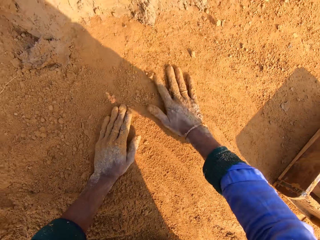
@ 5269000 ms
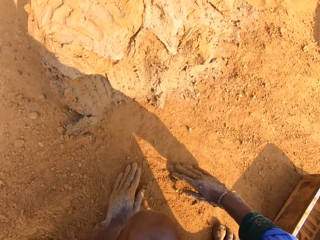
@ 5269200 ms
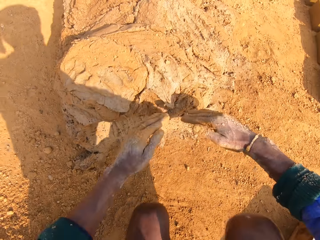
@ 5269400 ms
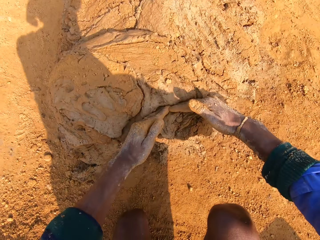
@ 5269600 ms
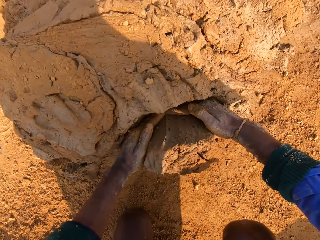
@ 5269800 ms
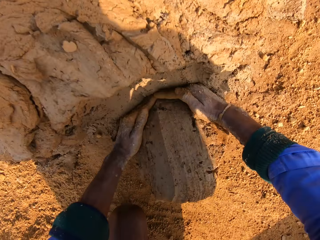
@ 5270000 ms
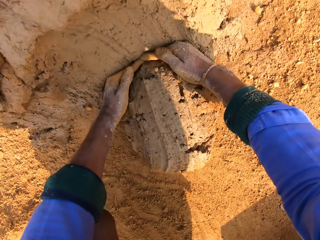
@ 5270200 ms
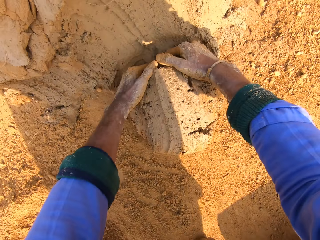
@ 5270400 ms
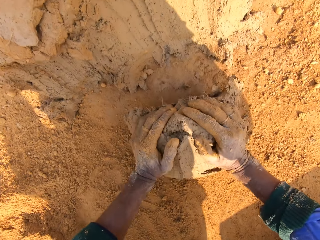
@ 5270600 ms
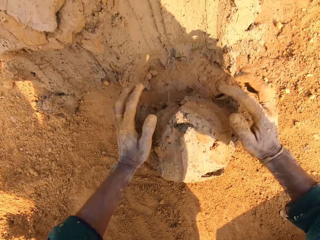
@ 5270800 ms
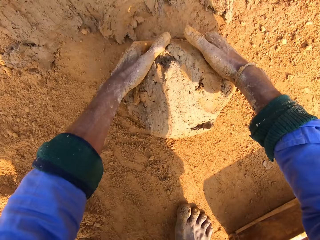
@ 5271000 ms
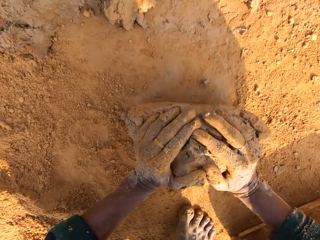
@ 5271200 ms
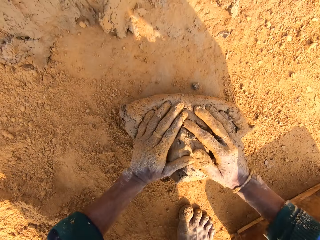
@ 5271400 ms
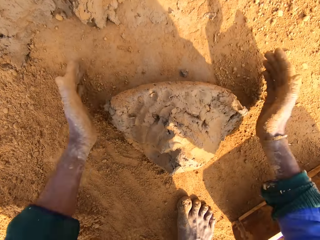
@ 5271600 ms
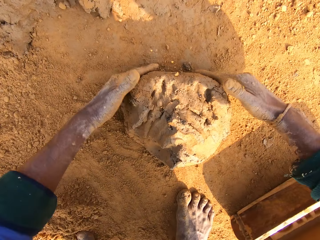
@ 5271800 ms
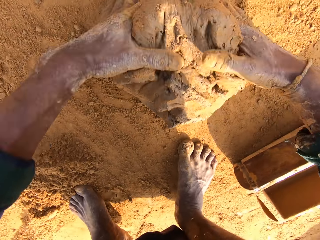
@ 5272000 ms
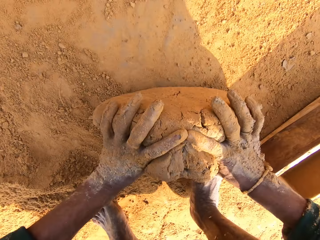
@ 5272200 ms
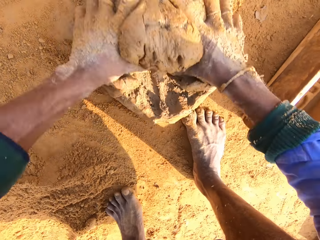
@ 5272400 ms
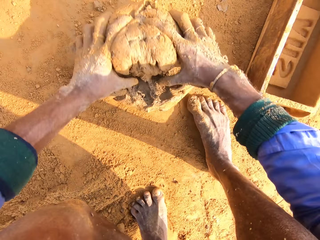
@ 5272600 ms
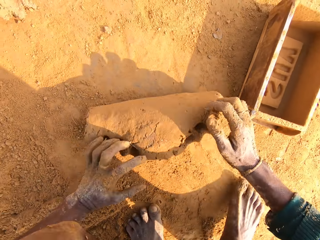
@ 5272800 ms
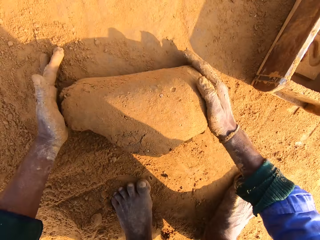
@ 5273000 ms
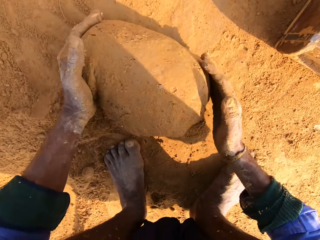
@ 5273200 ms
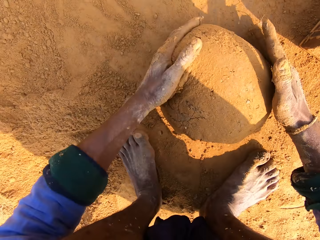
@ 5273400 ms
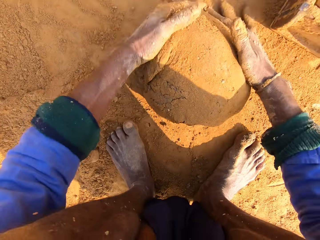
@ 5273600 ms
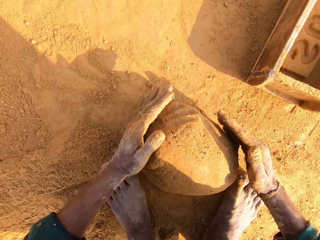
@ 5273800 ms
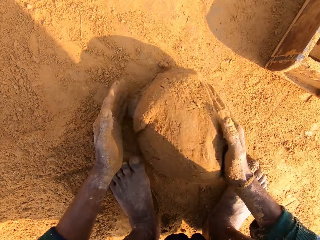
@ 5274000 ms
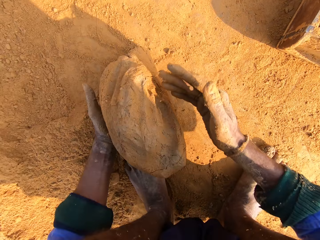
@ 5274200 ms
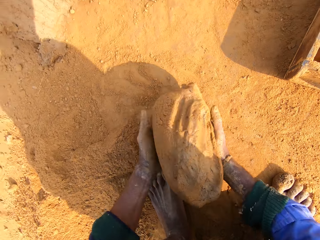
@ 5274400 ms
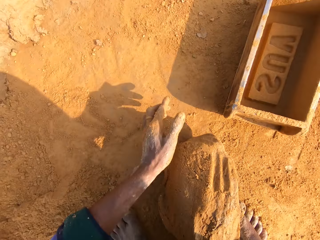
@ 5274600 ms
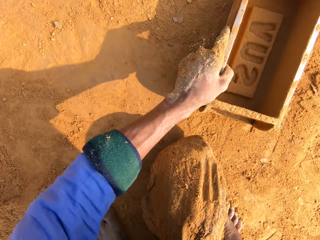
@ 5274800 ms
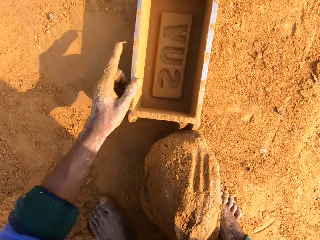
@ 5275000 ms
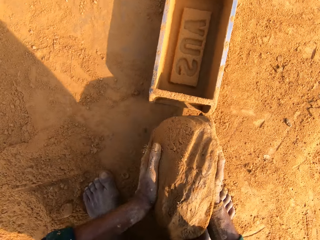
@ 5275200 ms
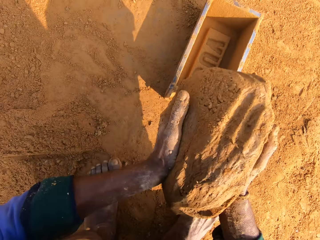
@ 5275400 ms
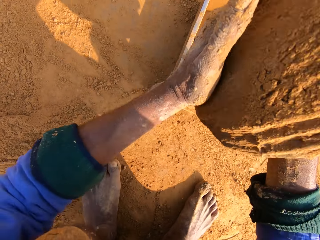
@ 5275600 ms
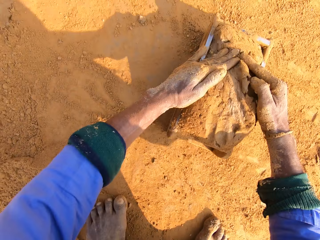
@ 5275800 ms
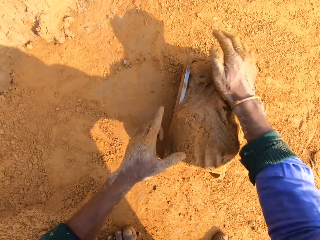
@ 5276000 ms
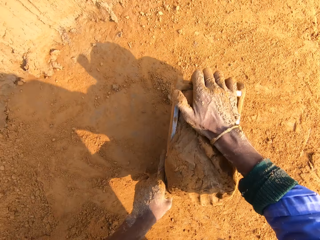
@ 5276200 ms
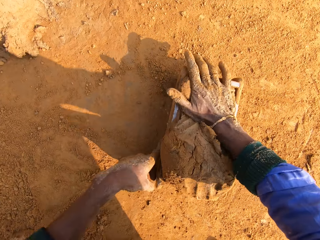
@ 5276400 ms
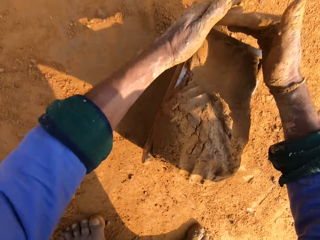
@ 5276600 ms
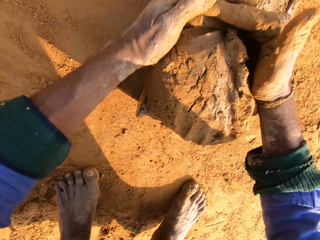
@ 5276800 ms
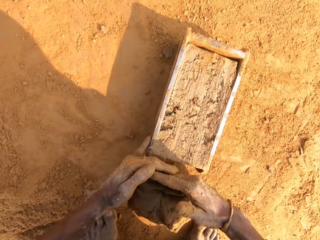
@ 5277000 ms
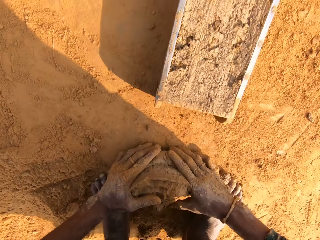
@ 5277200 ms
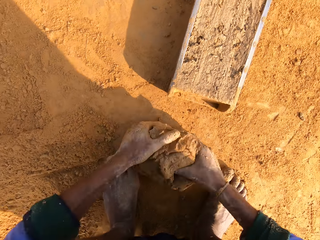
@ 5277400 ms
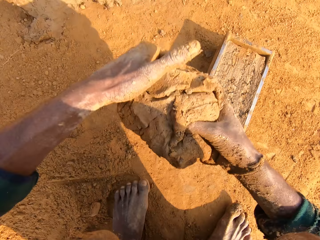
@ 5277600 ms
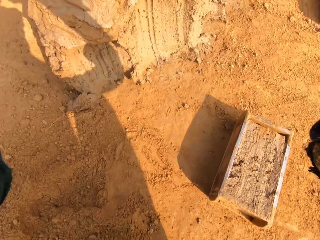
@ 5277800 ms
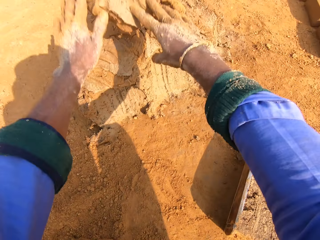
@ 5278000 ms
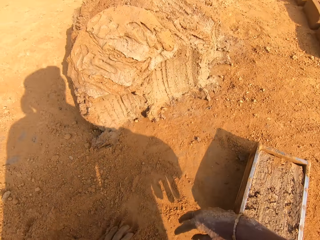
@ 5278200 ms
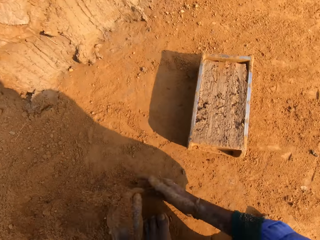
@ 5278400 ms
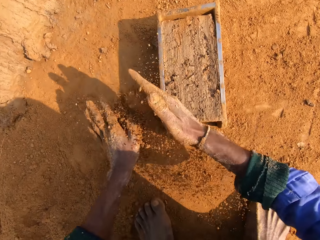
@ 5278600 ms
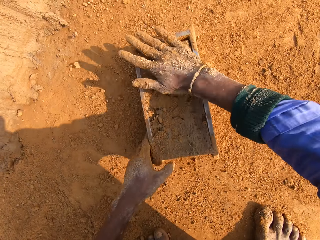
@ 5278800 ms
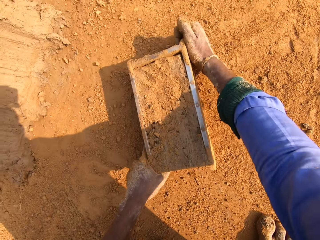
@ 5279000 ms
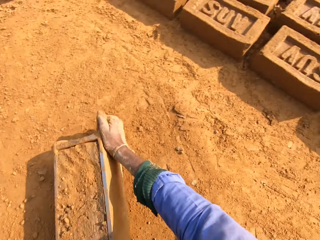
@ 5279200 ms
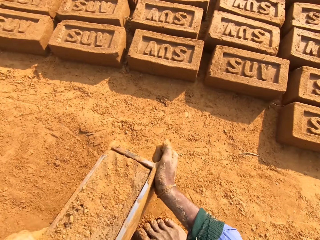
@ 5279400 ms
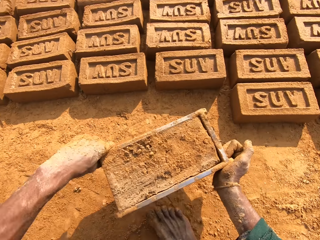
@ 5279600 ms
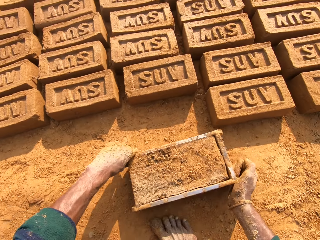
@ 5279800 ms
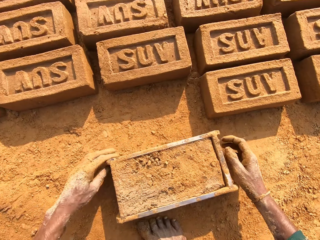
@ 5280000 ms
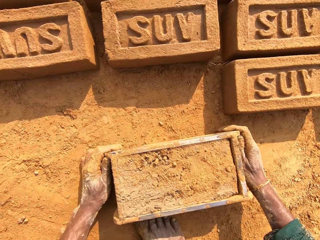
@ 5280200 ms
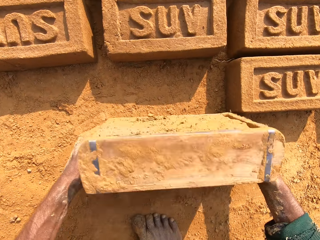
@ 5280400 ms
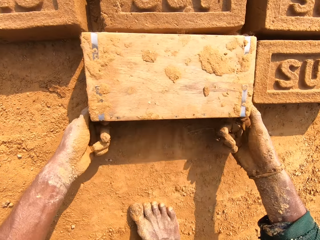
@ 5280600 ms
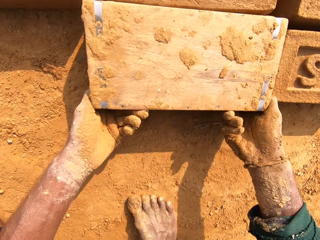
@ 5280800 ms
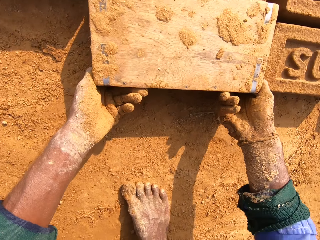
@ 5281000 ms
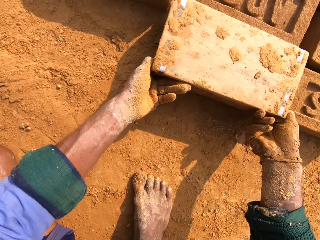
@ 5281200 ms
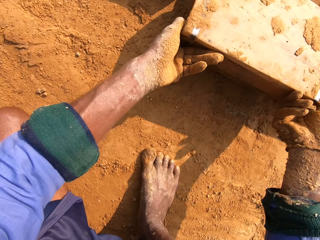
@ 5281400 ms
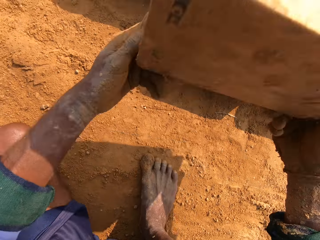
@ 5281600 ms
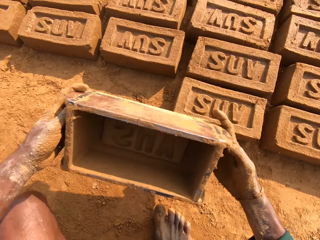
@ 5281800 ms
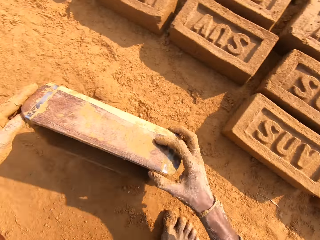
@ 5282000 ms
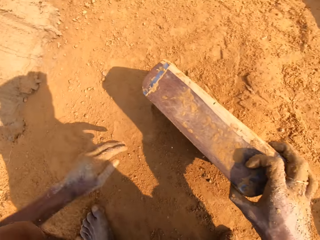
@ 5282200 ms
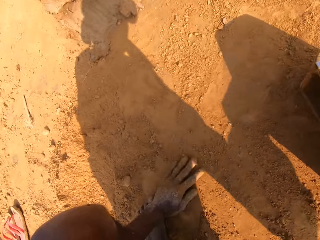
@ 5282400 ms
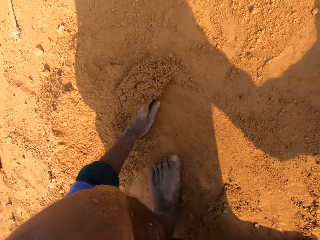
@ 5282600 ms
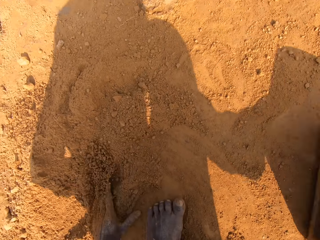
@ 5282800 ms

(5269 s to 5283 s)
The camera wearer picks a handful of clay. They cut the clay with hands. They roll the handful of clay in the soil. They put the handful of clay in the brick mold. They remove the excess clay from the brick mold. They throw the excess clay to the pile. They pour soil on the brick mold. They move the brick mold. They put the brick down.

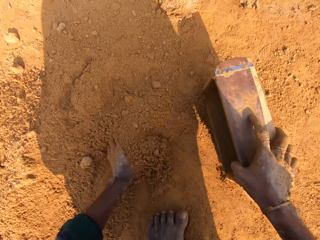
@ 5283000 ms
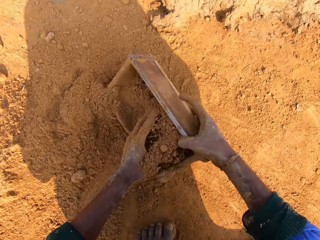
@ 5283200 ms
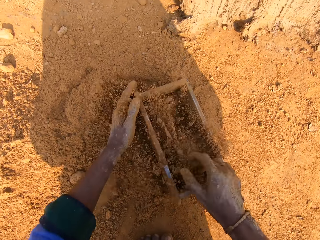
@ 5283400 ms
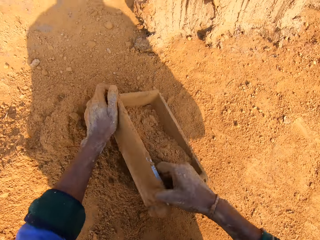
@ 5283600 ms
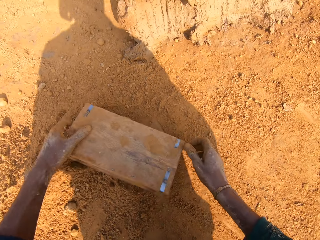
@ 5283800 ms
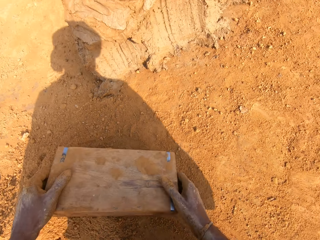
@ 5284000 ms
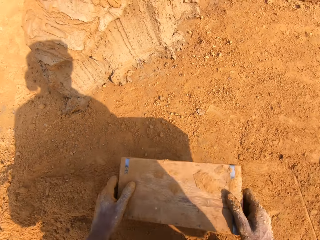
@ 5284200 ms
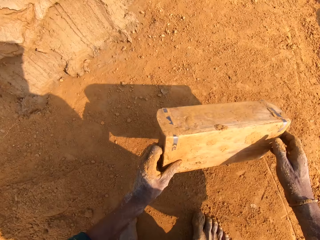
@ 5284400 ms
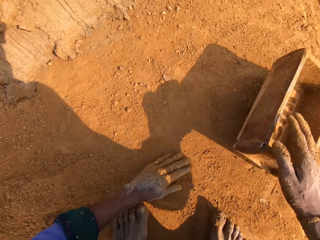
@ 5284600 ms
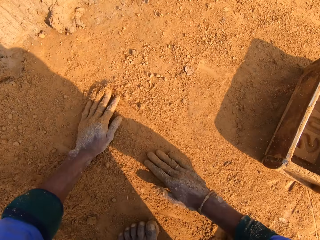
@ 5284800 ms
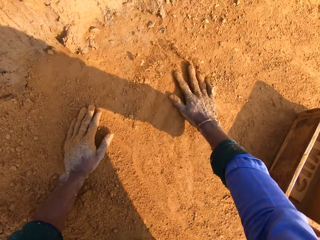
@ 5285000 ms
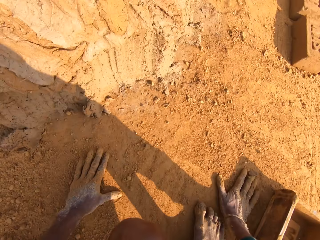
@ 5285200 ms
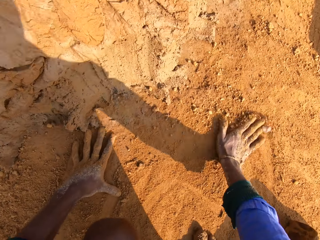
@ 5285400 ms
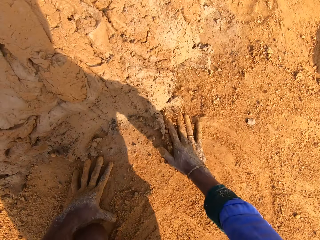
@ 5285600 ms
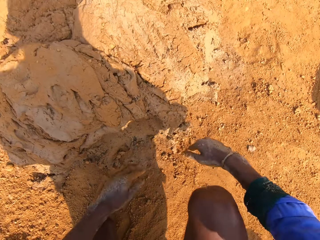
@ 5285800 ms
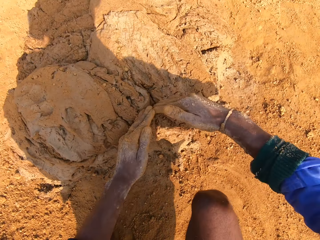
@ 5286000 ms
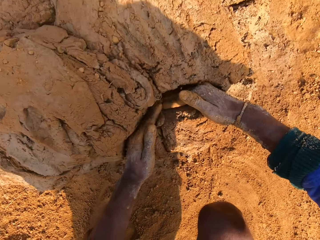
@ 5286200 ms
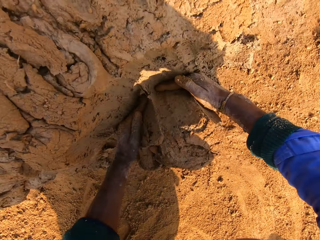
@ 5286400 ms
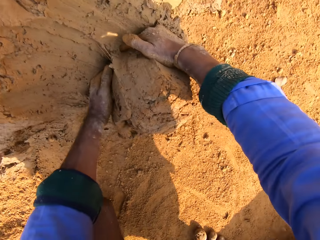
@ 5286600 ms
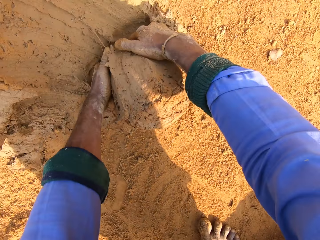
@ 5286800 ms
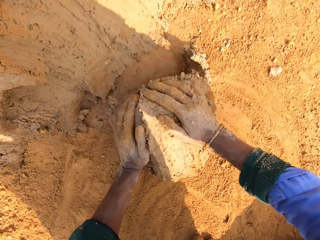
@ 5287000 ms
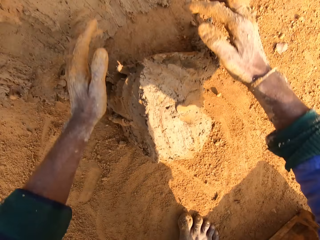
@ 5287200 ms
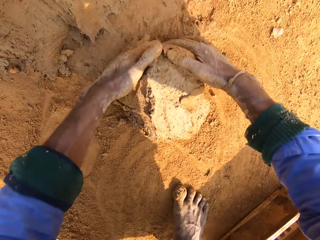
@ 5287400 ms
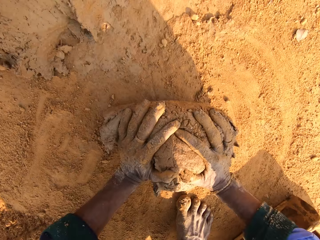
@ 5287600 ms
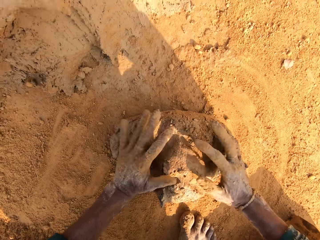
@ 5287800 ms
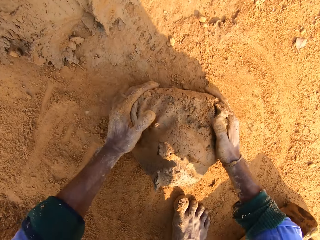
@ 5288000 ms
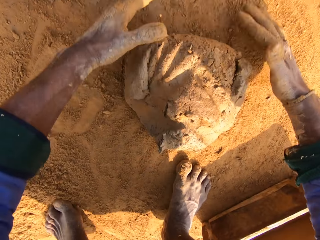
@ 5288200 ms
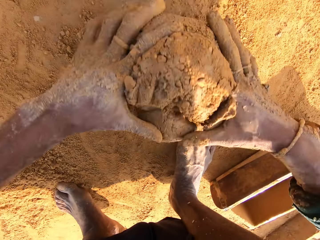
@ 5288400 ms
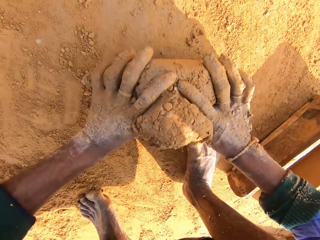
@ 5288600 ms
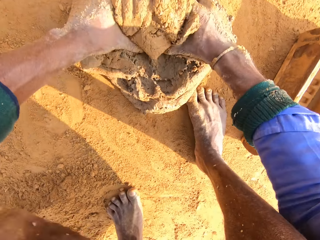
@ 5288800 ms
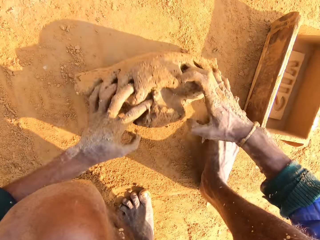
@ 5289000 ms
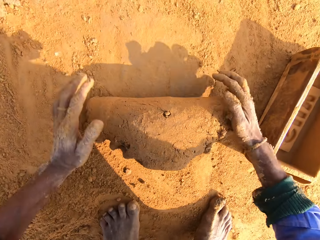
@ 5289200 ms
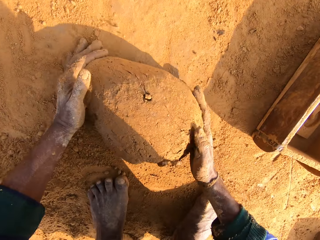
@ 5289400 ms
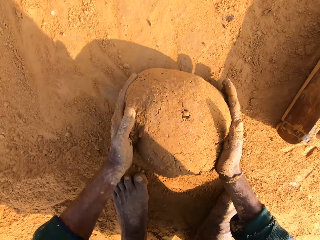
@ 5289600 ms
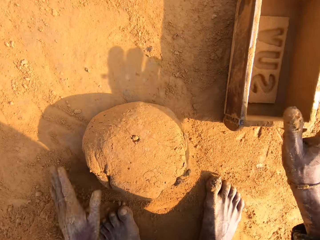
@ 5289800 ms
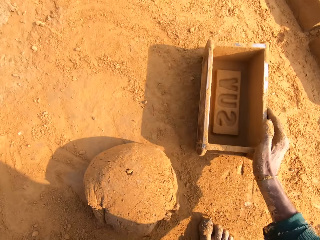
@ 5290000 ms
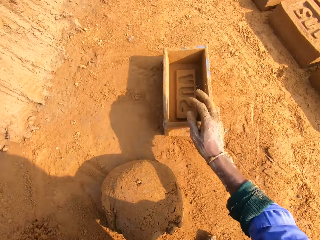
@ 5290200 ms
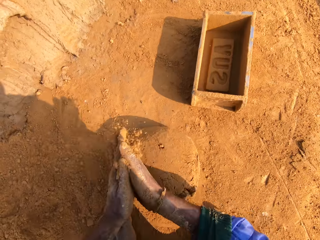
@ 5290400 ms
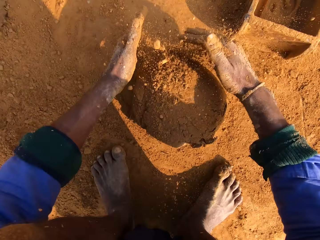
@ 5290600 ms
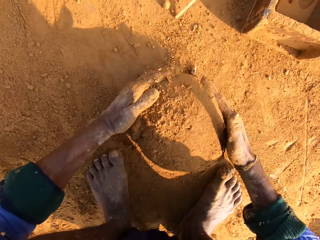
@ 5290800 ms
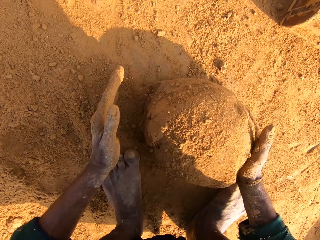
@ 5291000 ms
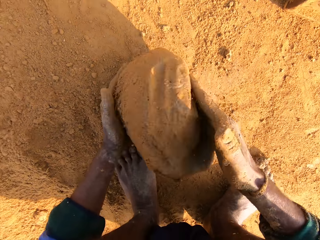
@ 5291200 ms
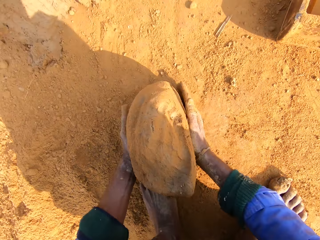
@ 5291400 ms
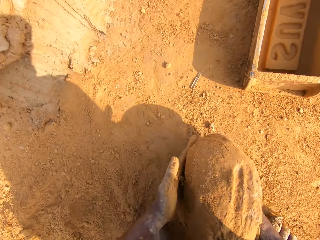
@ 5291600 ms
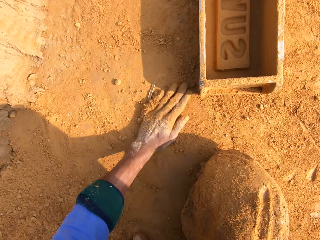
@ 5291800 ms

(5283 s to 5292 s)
The camera wearer dries the brick mold with soil. They pick a handful of clay. They roll the handful of clay in the soil.
